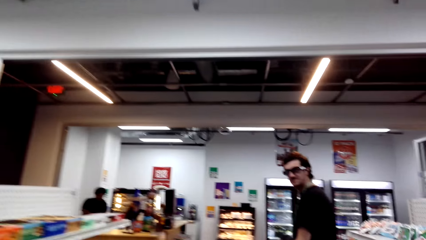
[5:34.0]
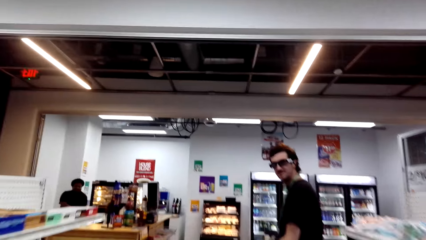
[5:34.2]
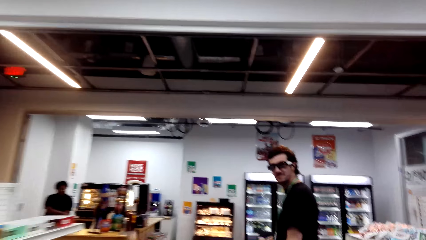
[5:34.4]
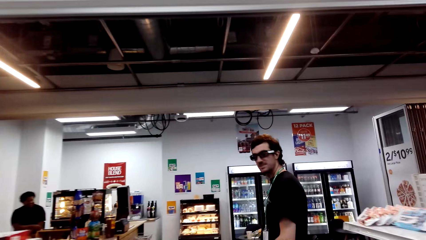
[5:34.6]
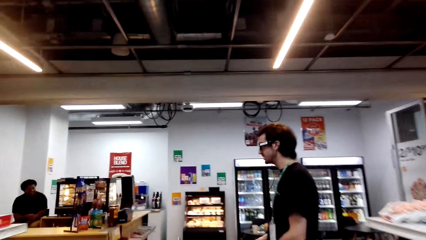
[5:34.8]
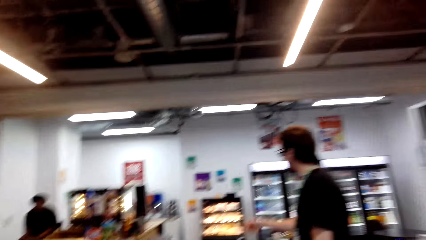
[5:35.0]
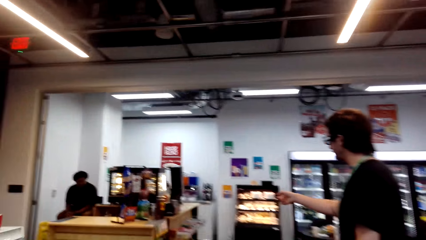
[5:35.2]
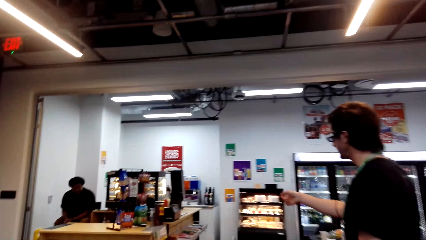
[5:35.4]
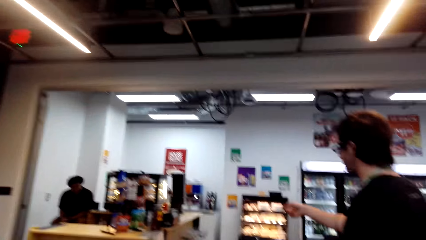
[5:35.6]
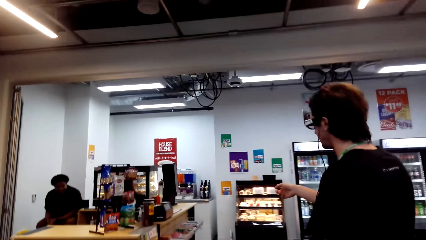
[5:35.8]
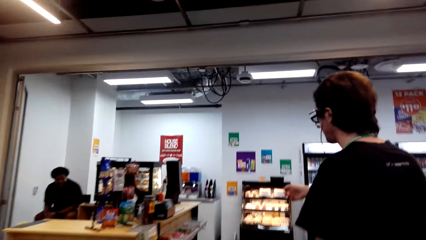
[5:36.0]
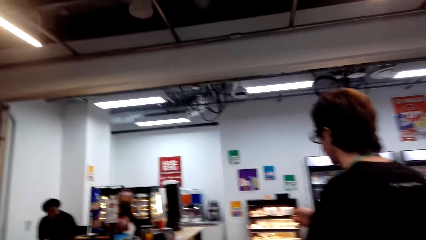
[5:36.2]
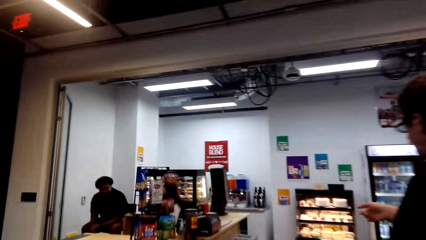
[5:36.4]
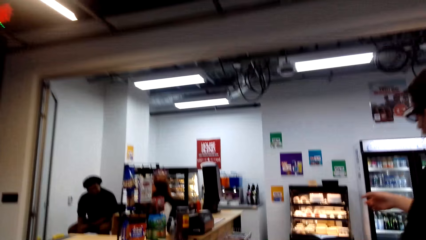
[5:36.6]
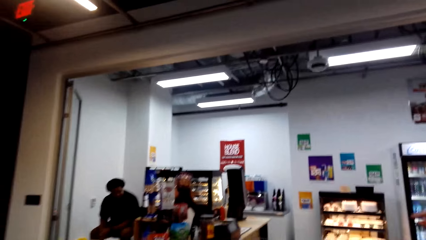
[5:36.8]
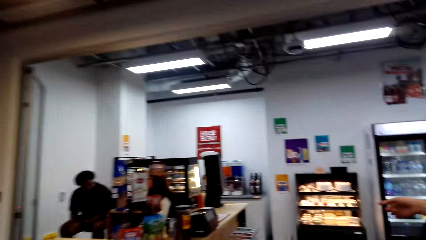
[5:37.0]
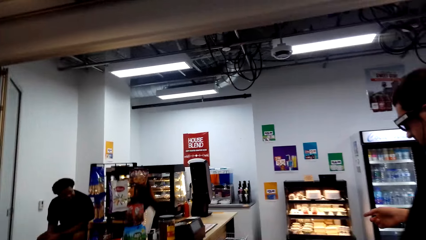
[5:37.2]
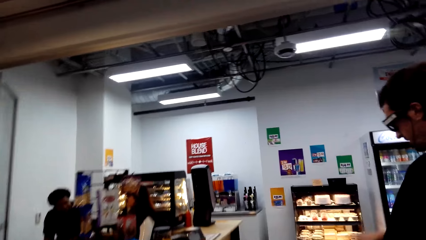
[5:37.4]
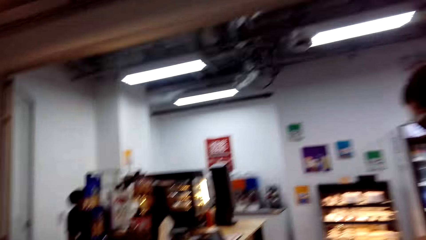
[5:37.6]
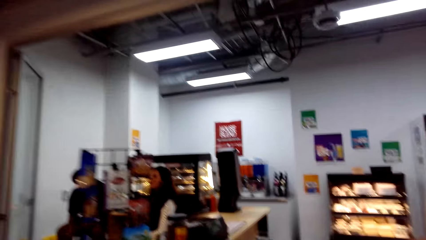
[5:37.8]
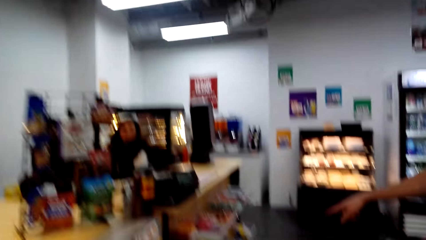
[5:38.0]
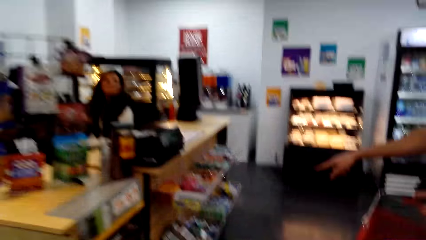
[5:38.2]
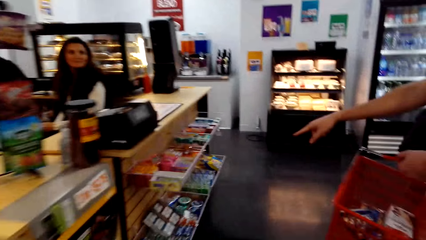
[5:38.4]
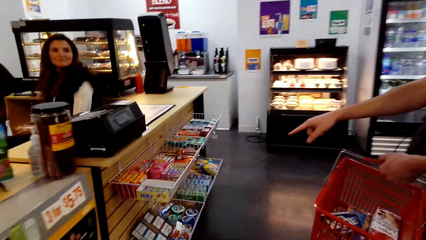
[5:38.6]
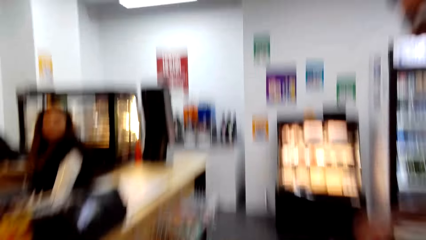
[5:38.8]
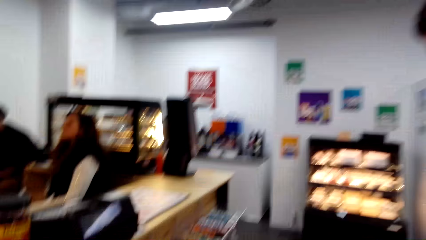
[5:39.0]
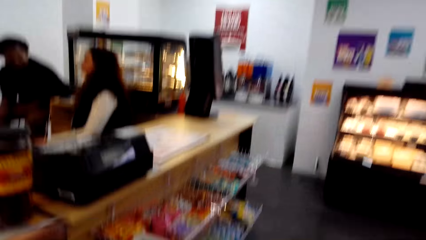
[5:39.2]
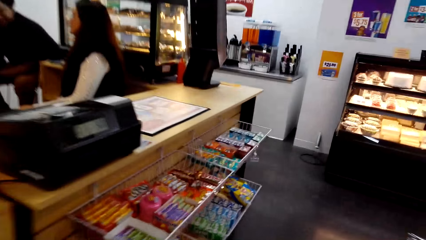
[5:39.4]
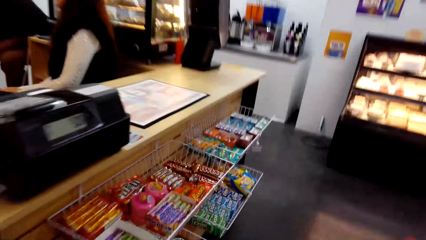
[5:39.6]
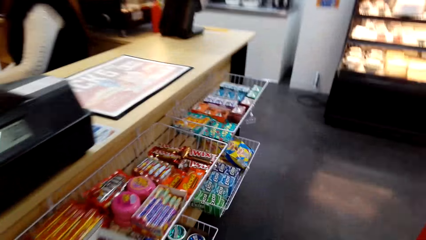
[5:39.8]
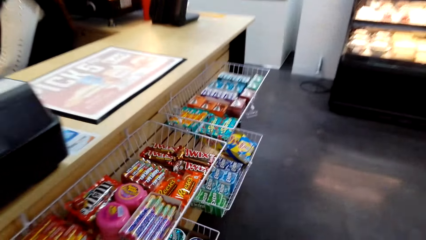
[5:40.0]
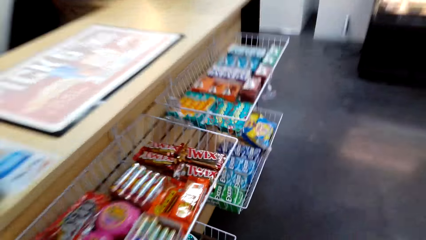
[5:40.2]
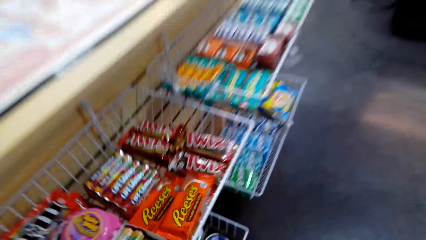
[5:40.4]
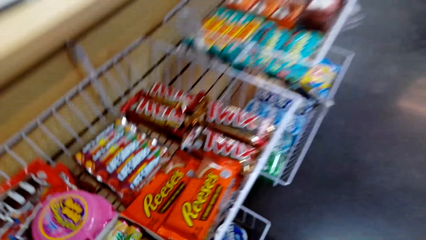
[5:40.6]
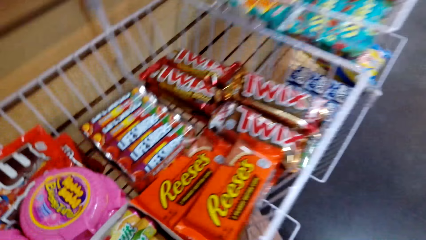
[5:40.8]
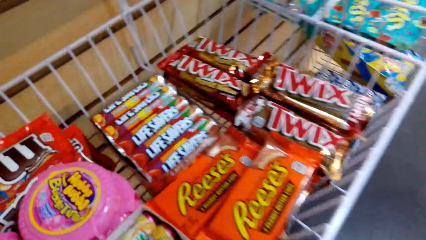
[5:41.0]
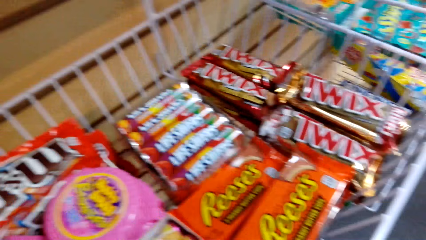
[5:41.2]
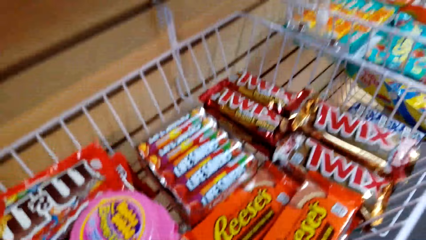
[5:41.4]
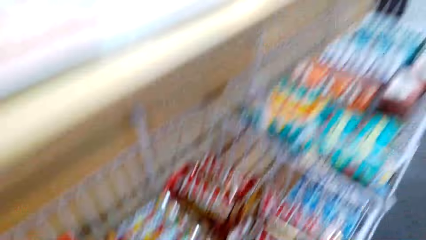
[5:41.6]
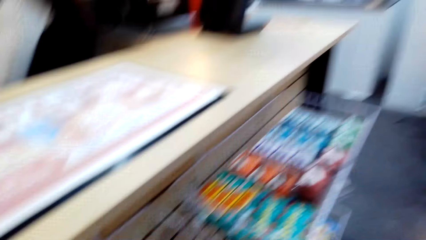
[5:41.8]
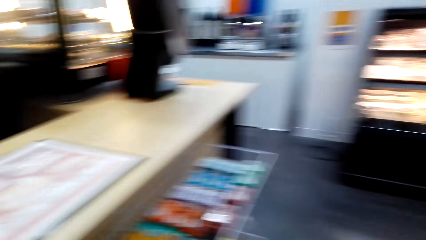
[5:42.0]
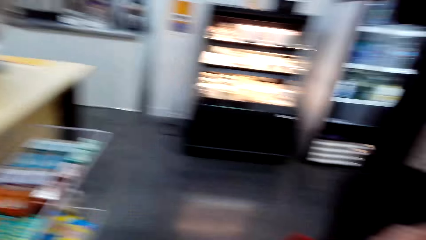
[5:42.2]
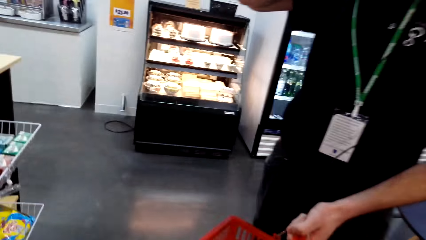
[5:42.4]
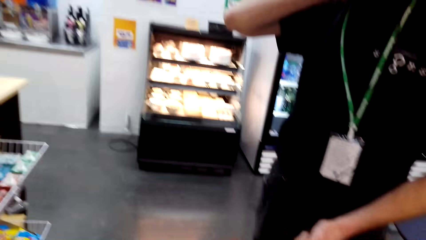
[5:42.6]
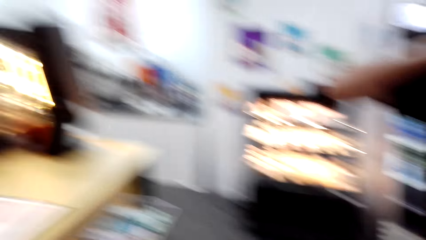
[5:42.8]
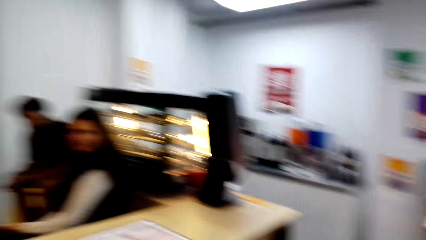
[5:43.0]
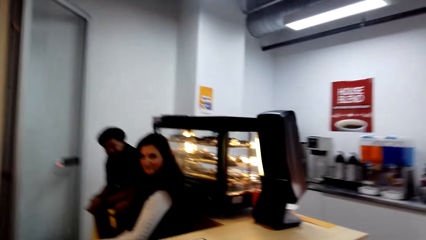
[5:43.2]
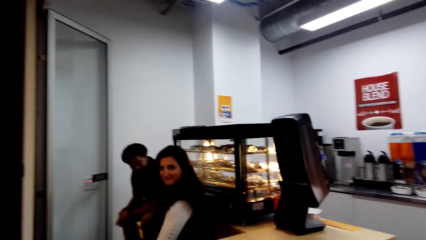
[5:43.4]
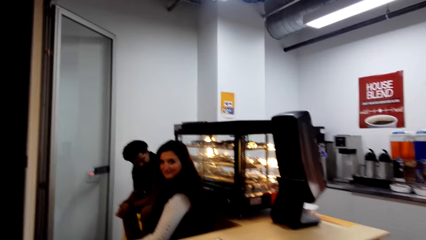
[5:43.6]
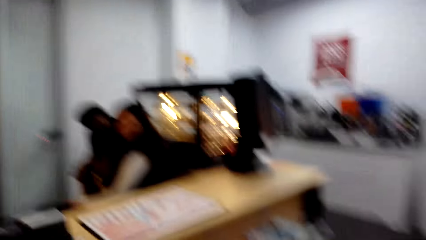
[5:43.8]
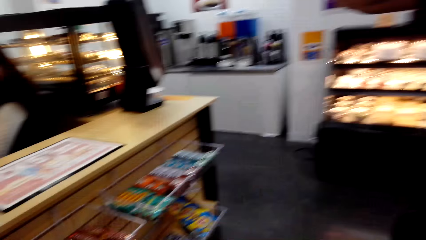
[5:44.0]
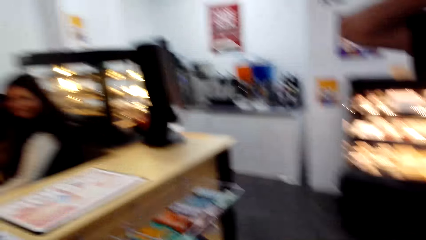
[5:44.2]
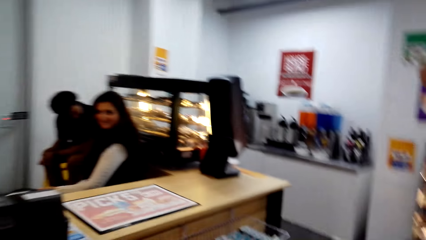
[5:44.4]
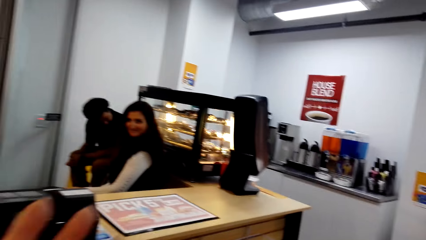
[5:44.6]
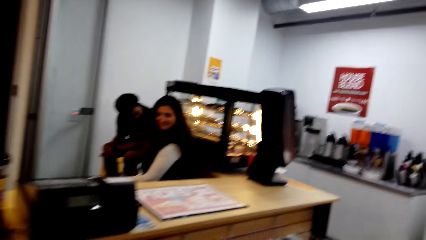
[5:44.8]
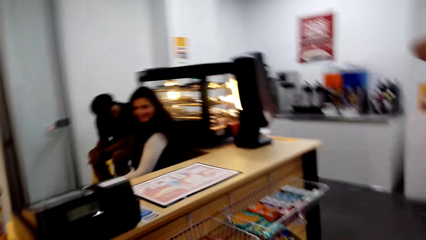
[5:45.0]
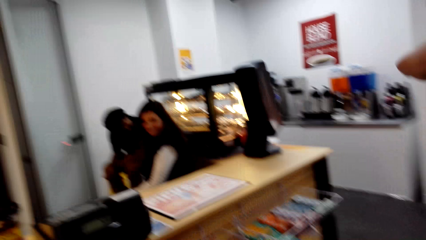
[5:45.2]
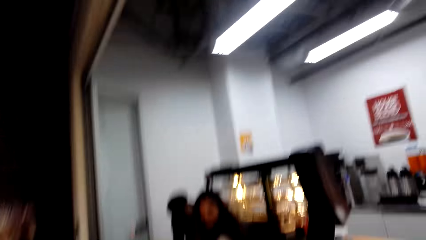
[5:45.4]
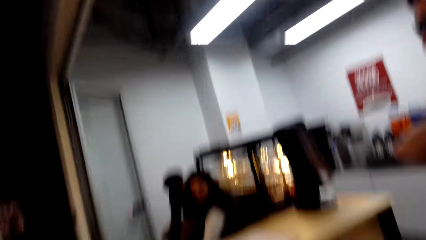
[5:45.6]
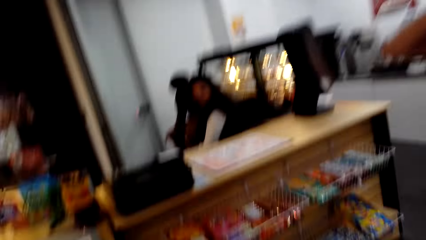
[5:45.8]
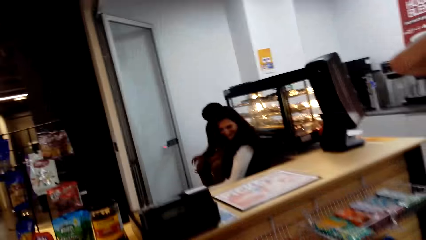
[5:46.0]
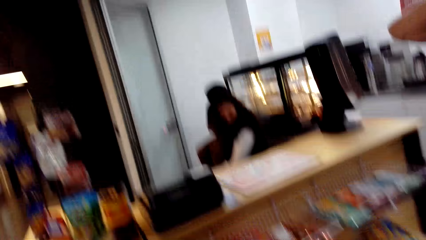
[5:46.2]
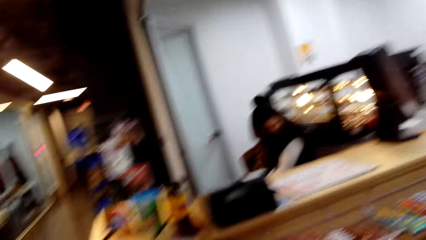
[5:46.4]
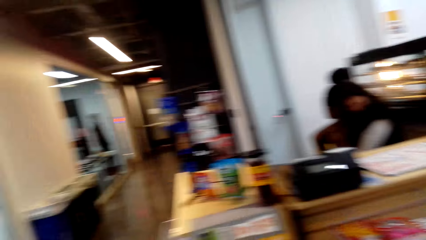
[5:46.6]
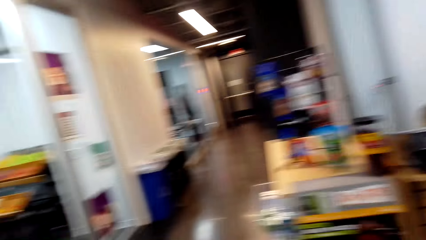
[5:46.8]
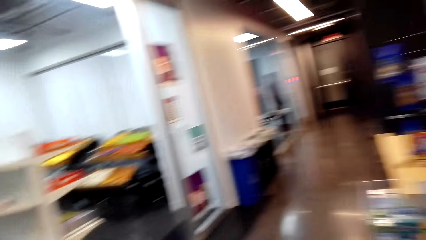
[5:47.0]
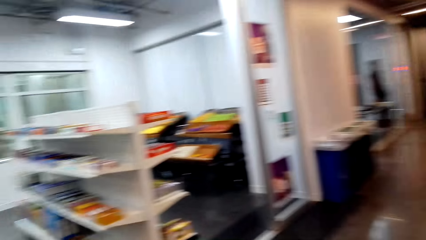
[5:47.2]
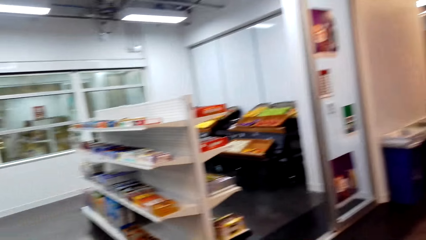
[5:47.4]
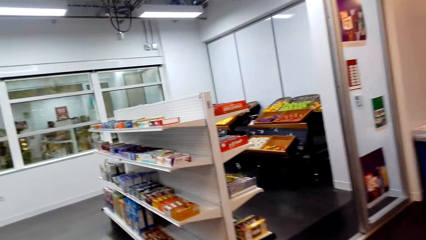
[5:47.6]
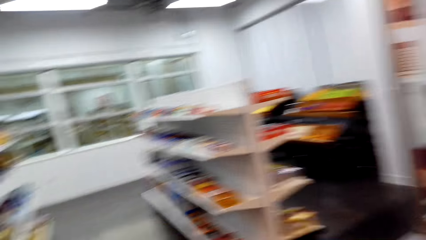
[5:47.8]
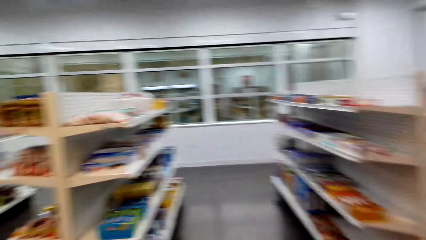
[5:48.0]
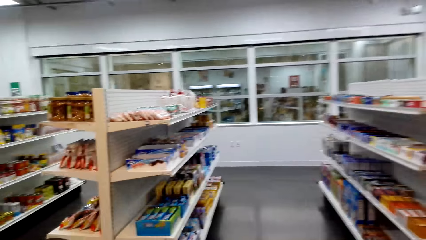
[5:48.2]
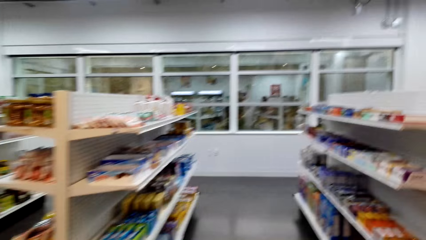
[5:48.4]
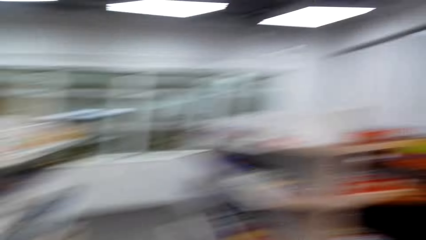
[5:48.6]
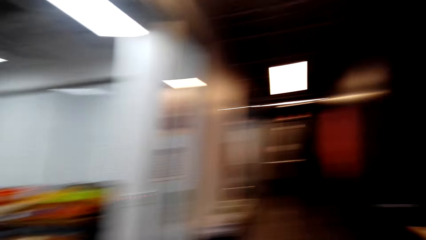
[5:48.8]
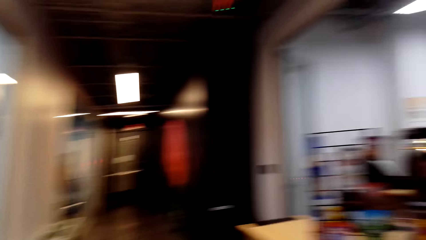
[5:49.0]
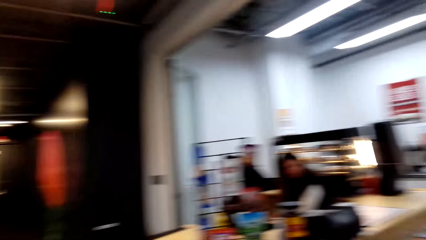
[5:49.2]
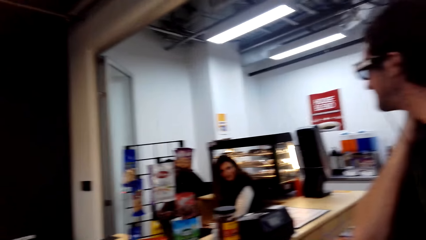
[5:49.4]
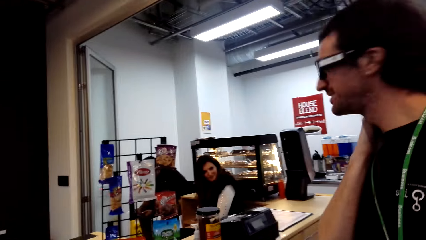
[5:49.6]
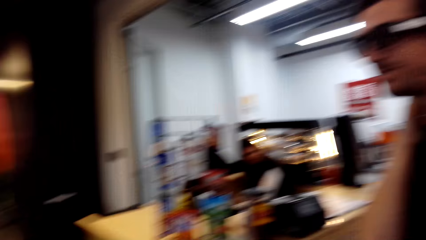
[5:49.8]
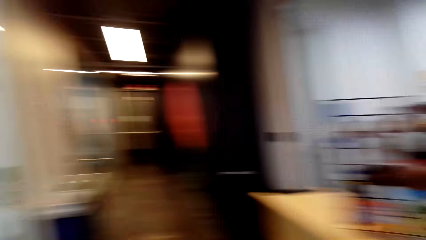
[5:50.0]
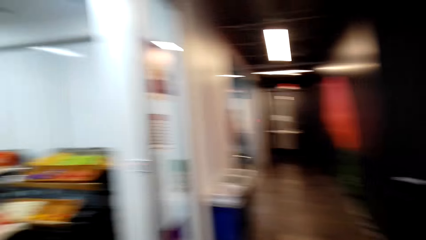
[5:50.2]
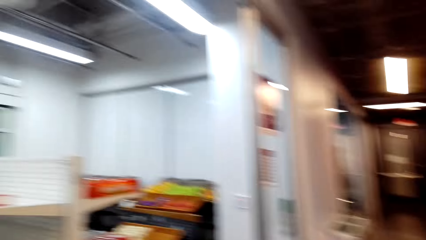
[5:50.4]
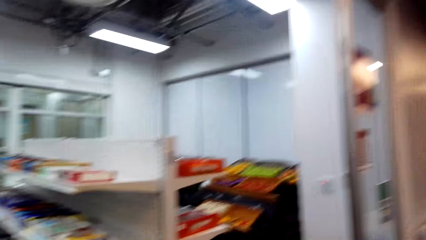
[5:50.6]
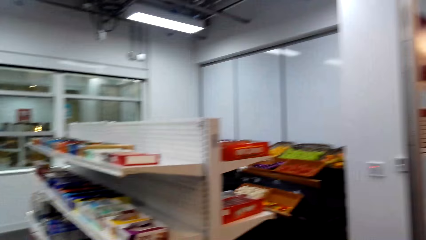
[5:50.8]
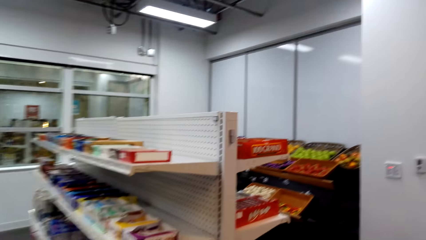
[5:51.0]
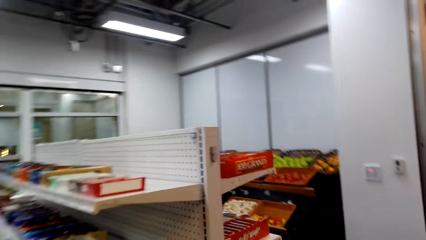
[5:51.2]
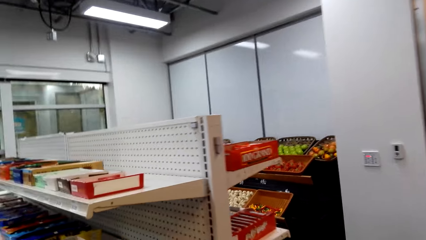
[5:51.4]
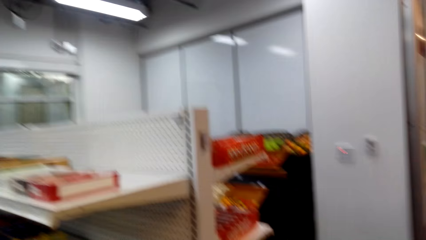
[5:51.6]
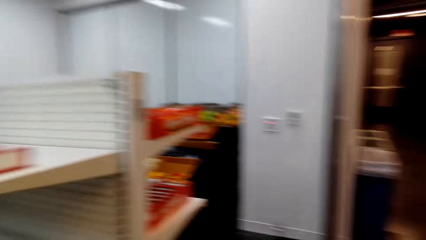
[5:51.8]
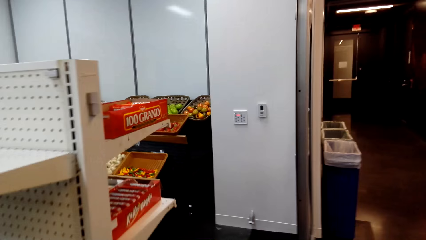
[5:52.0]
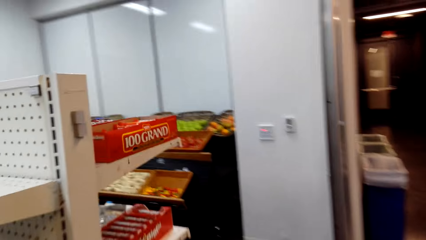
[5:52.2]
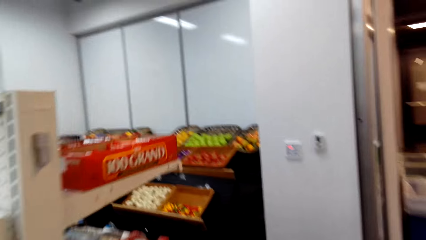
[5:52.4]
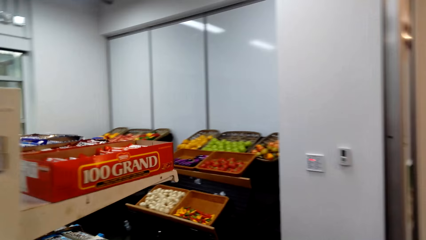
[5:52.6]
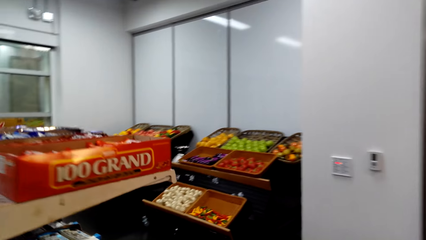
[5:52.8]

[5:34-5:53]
The camera wearer steps forward. A man steps forward. Another man appears. The camera wearer steps forward. A lady appears. The camera wearer steps forward, looks at the candies and looks around. They look around again. The first man steps forward. The camera wearer steps forward.
